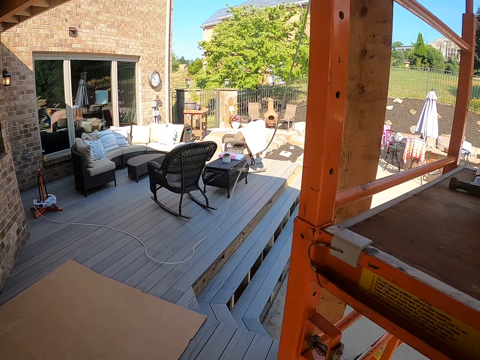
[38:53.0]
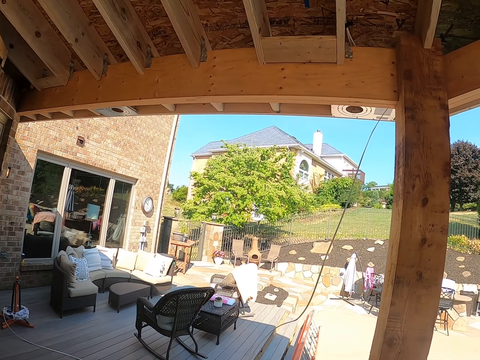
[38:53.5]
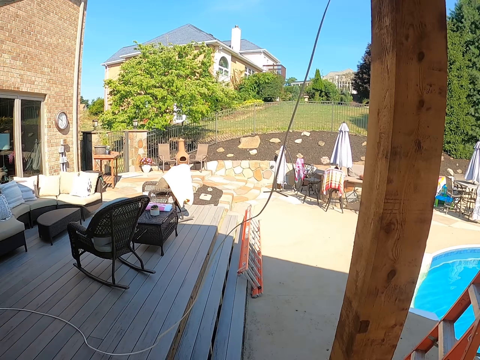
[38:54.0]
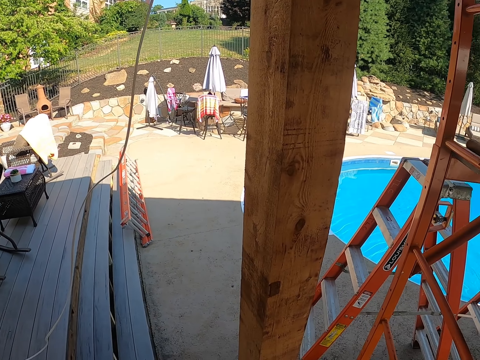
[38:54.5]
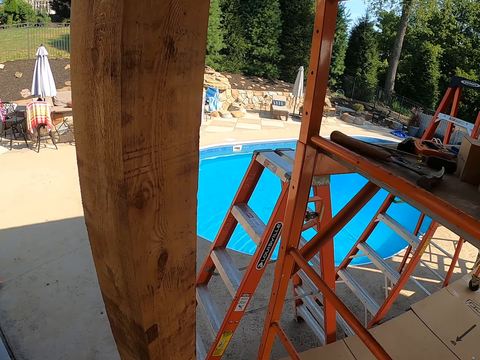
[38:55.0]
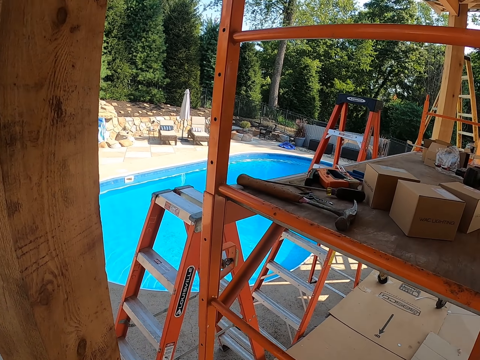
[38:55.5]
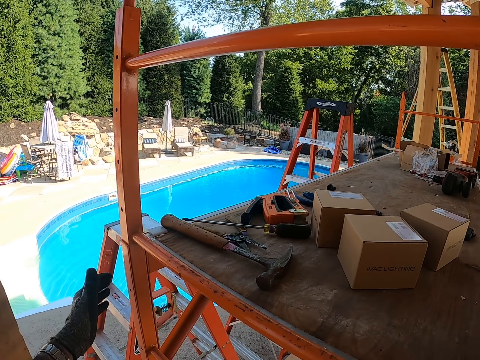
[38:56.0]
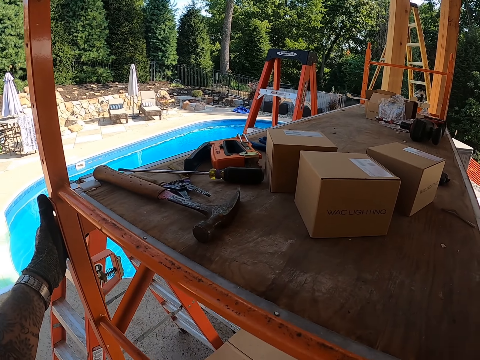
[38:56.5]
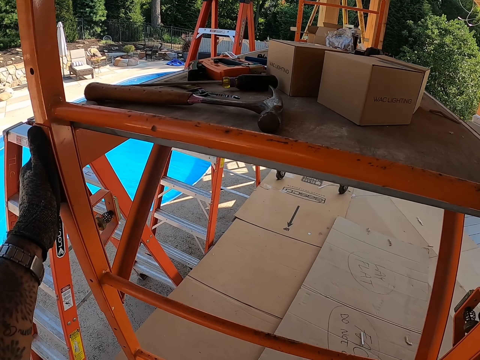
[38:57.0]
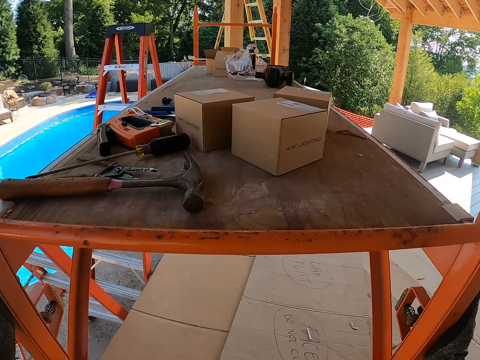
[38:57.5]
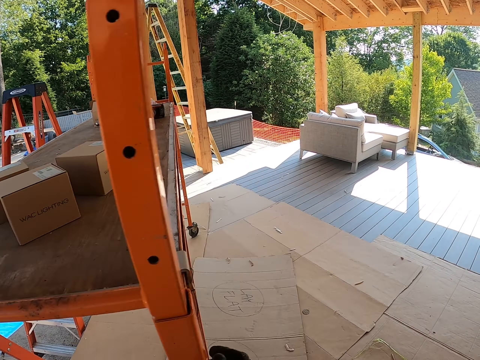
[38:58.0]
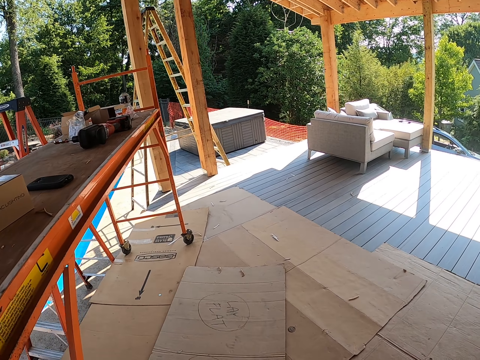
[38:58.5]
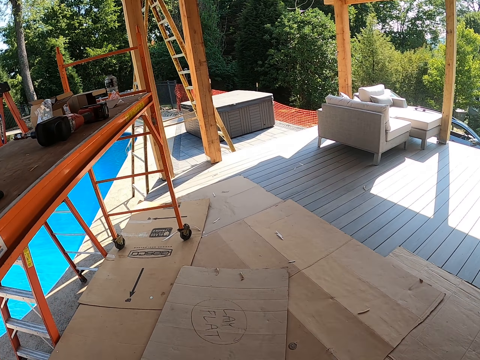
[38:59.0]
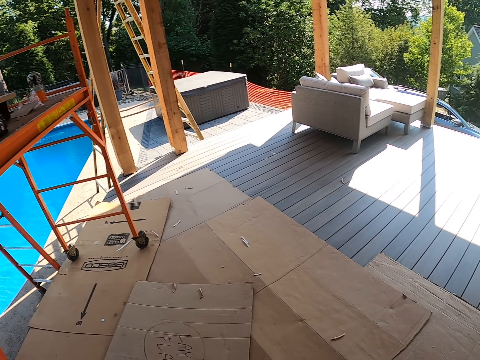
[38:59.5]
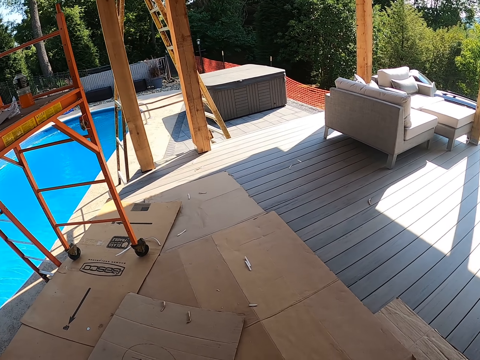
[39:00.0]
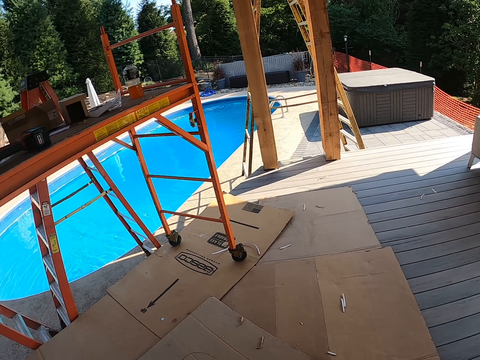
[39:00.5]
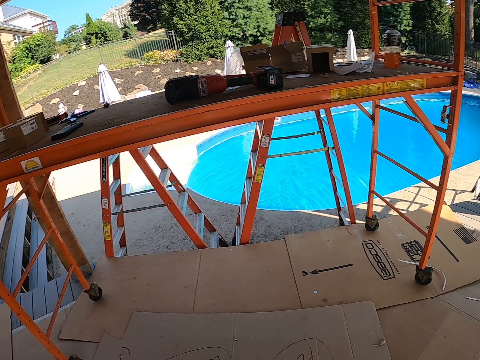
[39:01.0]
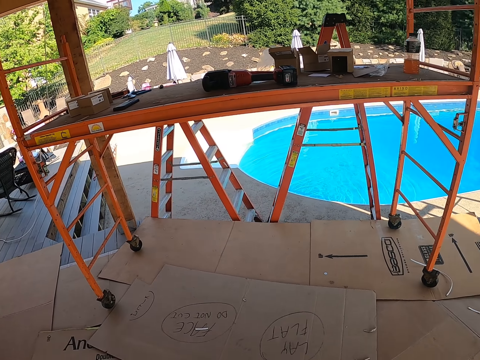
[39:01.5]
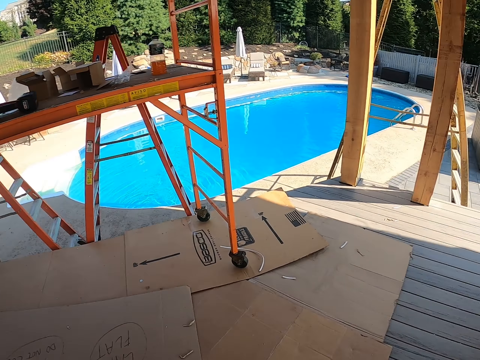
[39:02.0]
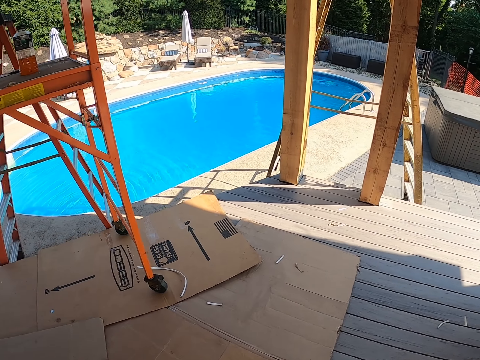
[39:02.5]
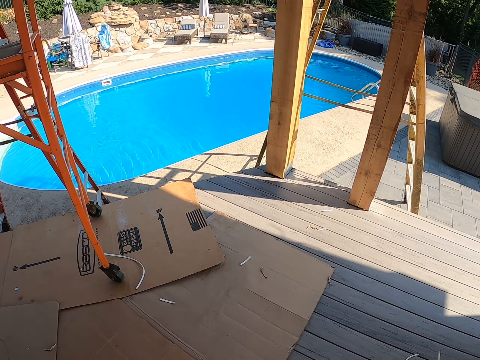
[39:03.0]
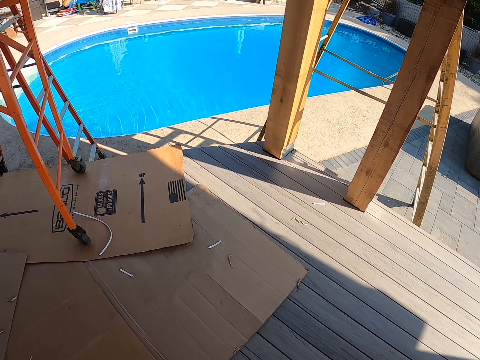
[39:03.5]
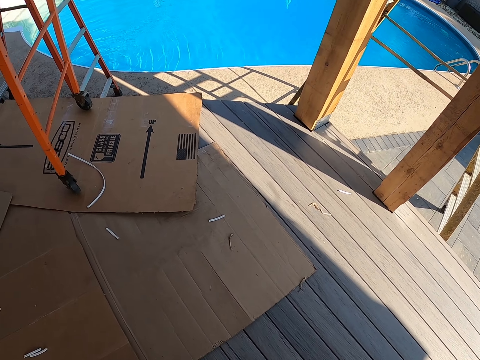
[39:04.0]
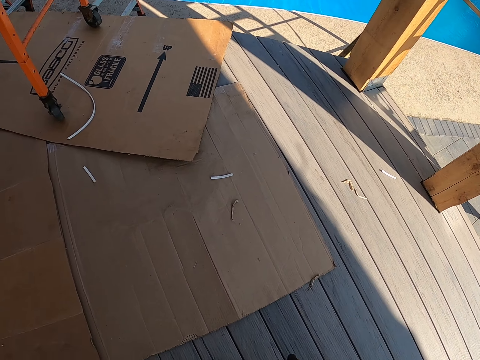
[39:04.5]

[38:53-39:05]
The camera wearer holds a metal rod. They walk around the compound.

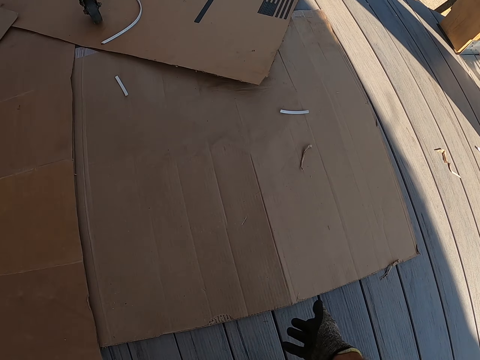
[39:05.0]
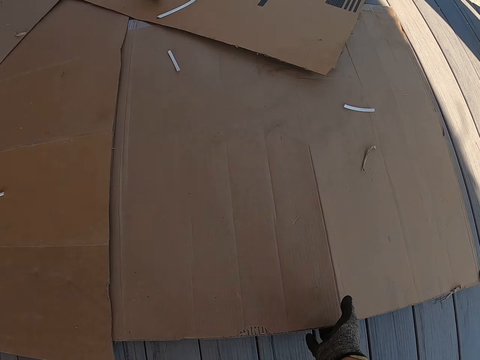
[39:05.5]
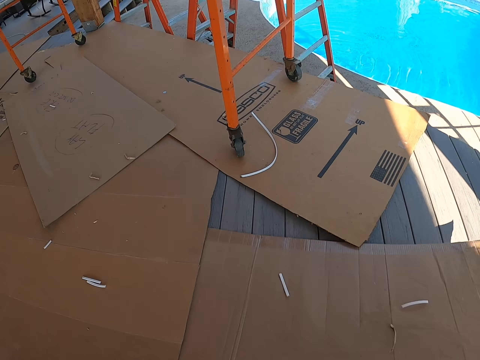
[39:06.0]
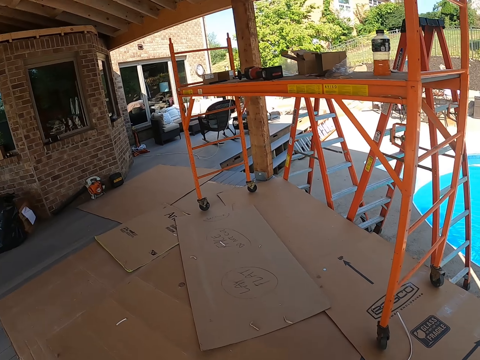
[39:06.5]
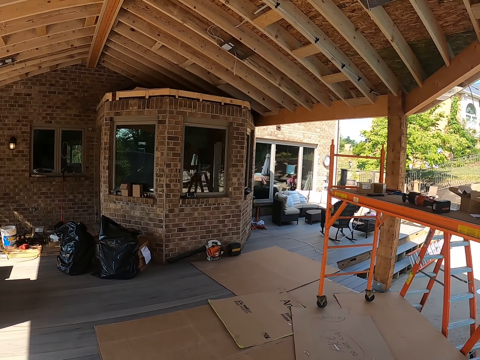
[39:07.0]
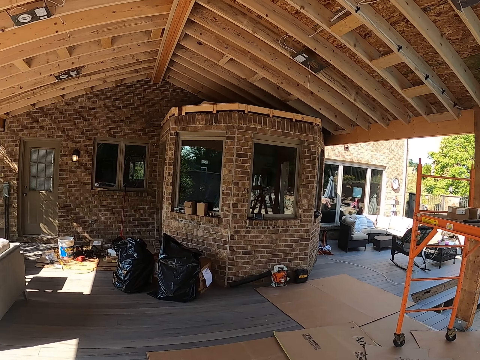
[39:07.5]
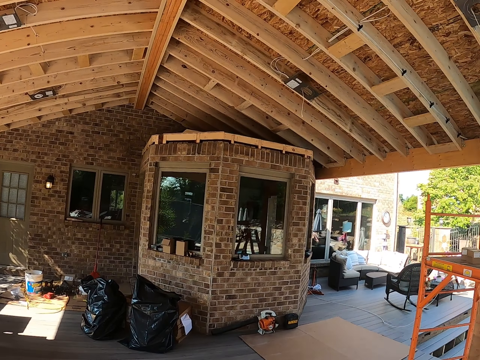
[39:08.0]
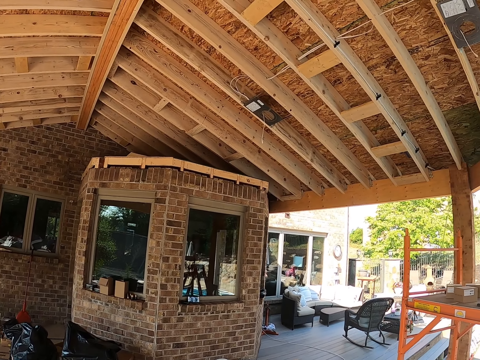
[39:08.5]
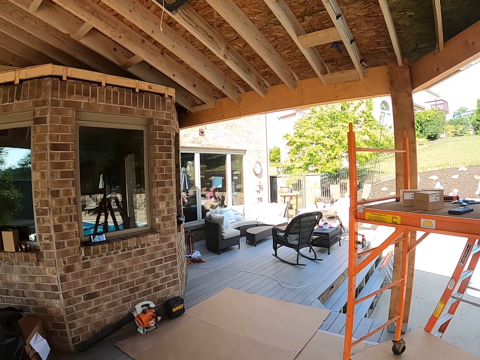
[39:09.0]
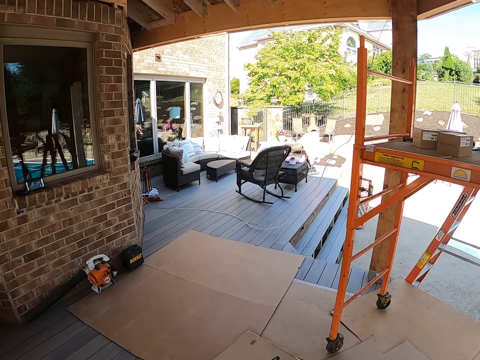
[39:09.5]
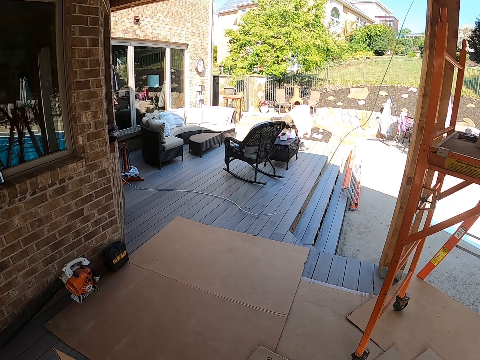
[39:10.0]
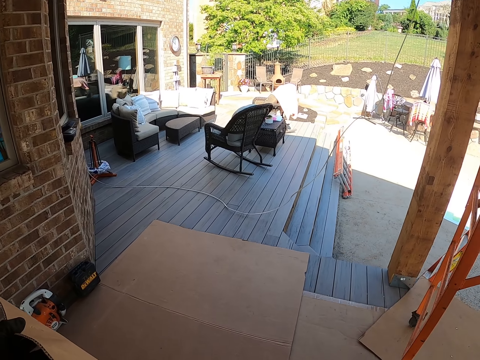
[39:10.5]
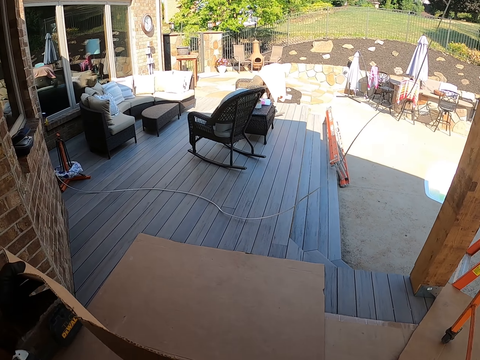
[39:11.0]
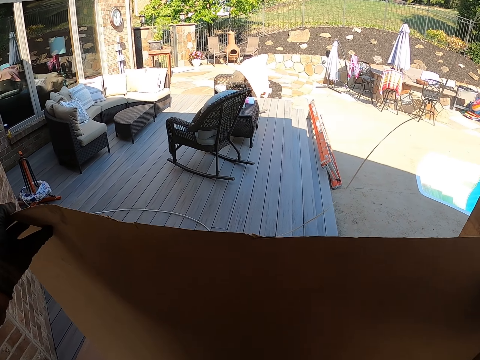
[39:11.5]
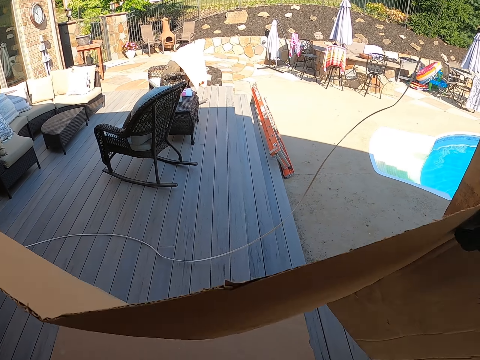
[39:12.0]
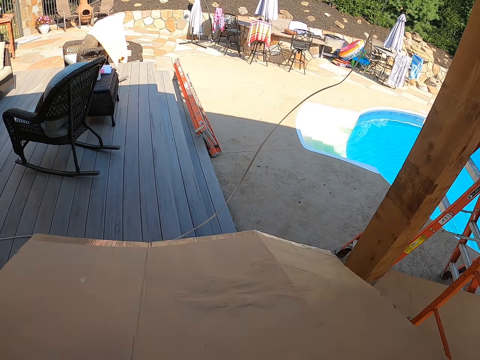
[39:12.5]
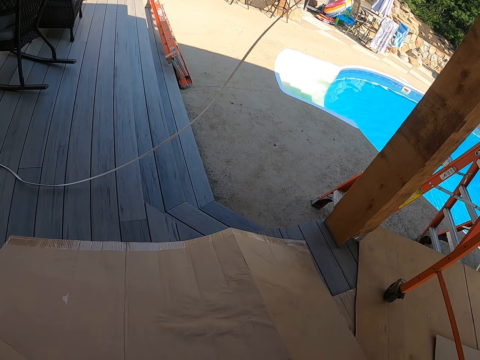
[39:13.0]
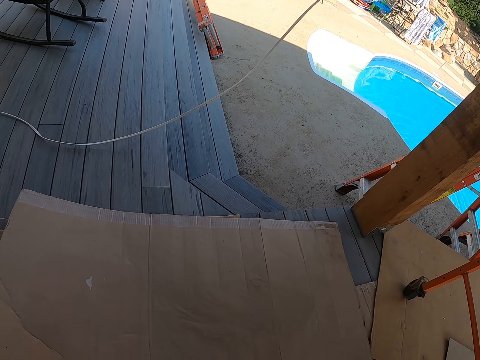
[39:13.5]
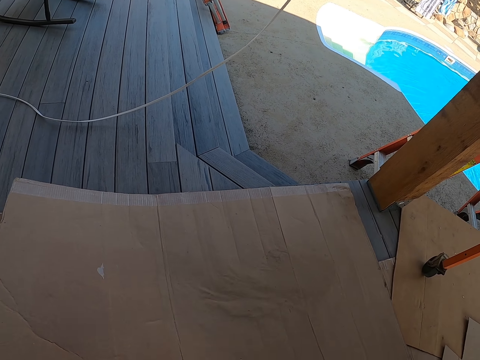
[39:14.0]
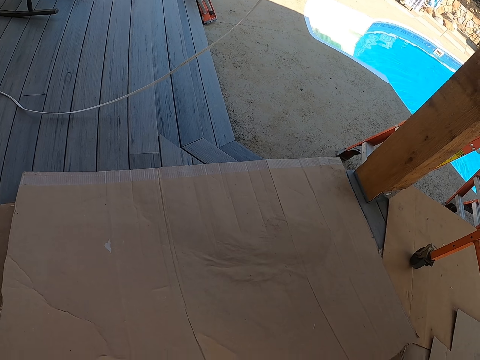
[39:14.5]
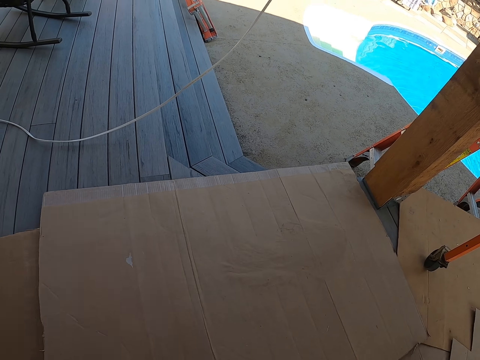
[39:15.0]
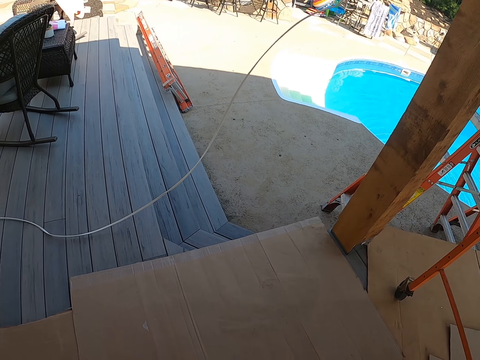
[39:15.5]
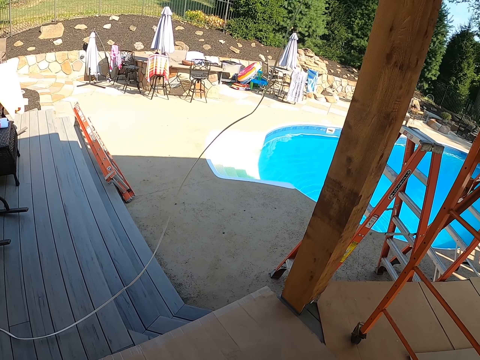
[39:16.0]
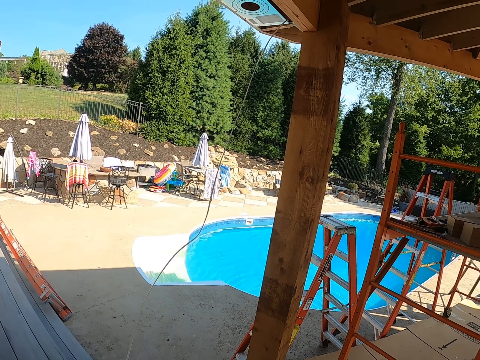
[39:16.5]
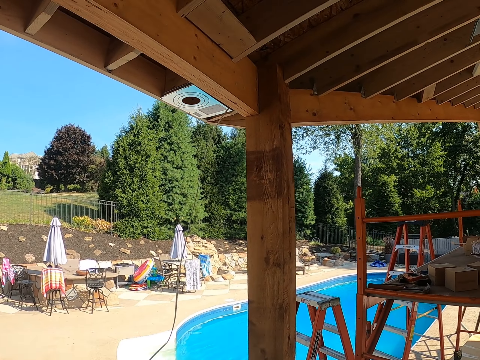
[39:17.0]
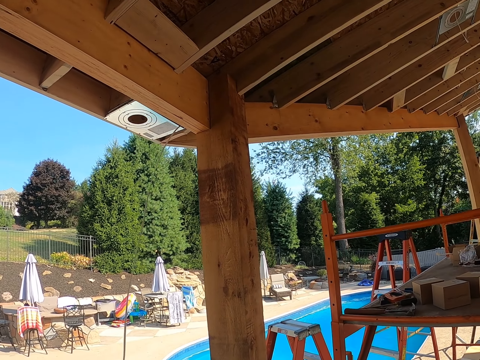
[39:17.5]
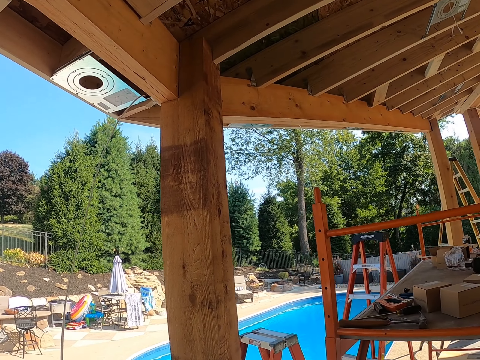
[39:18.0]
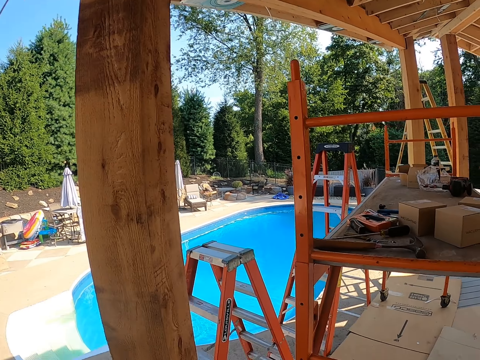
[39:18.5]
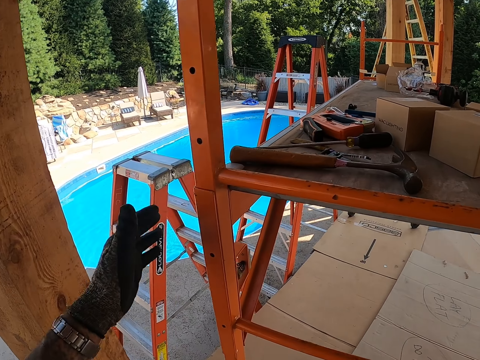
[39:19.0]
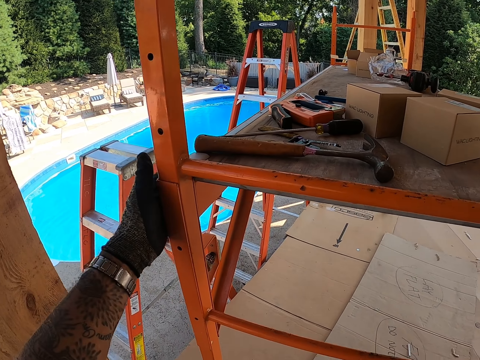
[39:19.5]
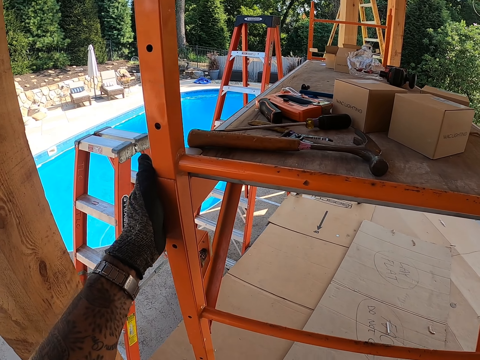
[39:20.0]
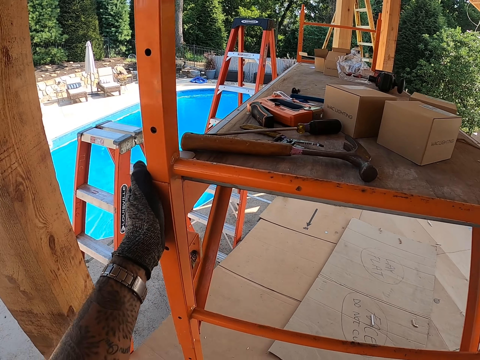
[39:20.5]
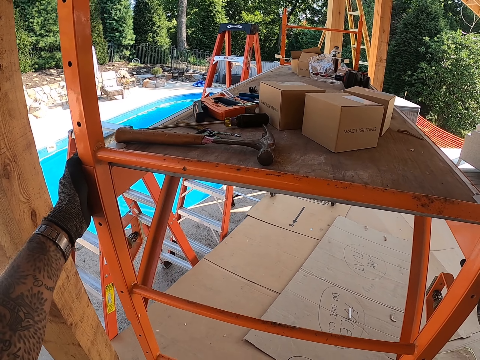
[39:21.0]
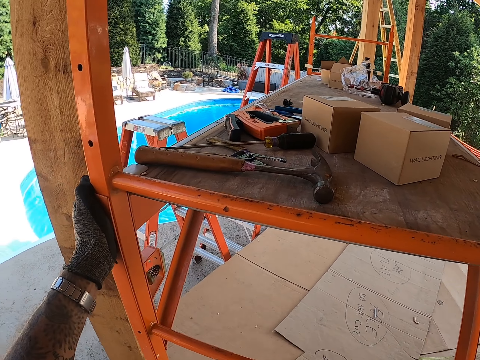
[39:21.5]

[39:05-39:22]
The camera wearer picks up a carton from the floor. They walk around the compound. They pull the manila. They put the carton on the floor. They move the manila. They walk around the compound. They hold the stand. They pull a metal rod.
